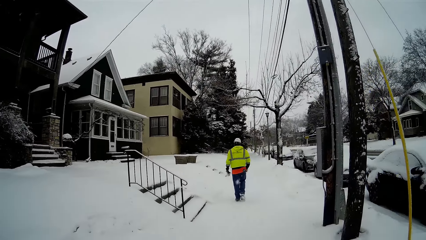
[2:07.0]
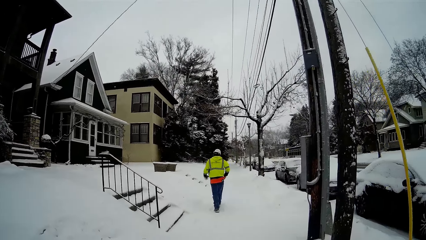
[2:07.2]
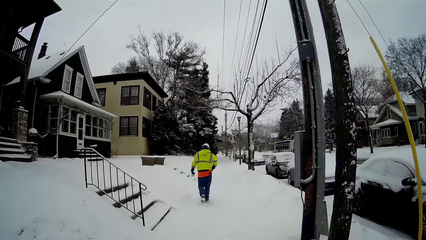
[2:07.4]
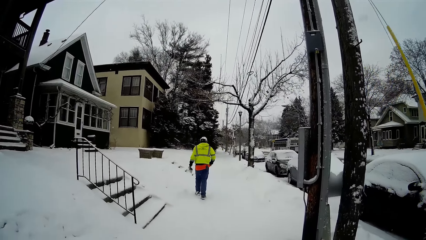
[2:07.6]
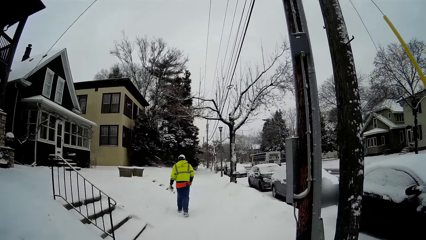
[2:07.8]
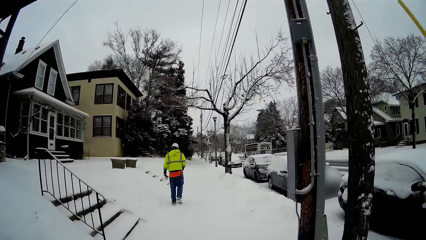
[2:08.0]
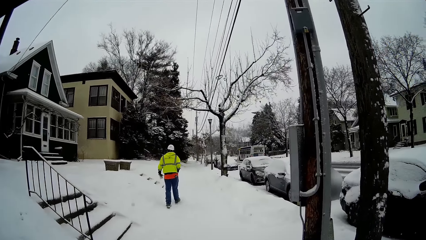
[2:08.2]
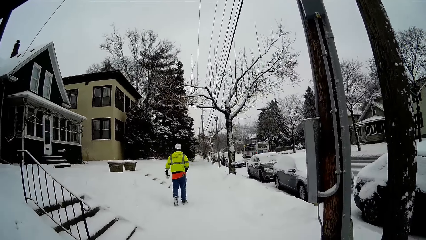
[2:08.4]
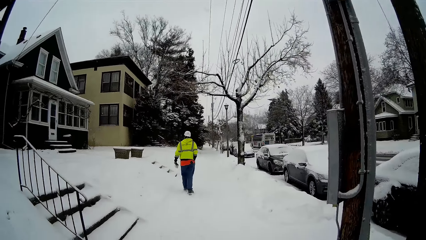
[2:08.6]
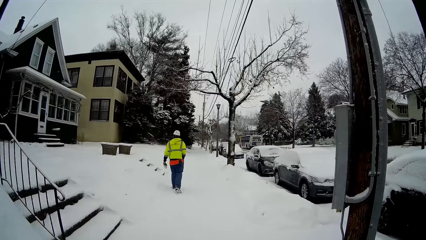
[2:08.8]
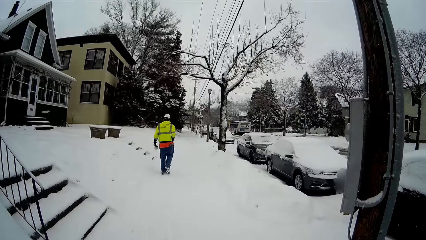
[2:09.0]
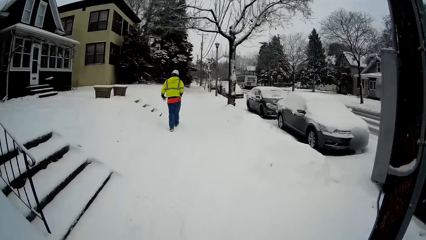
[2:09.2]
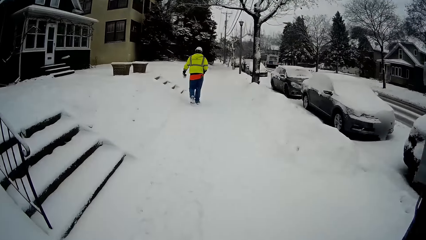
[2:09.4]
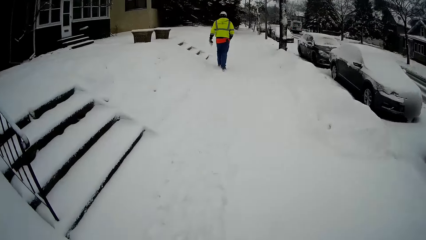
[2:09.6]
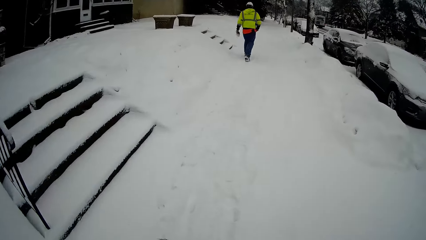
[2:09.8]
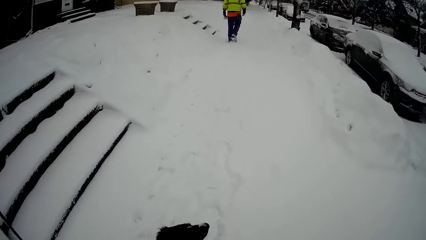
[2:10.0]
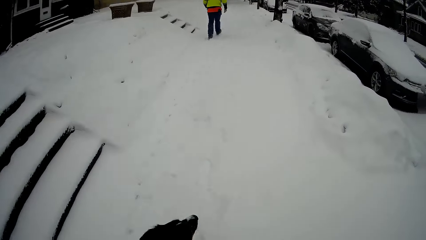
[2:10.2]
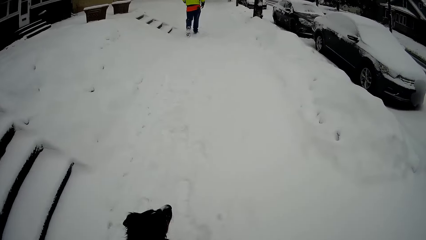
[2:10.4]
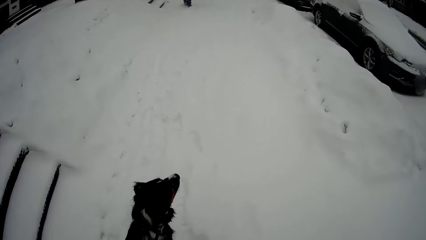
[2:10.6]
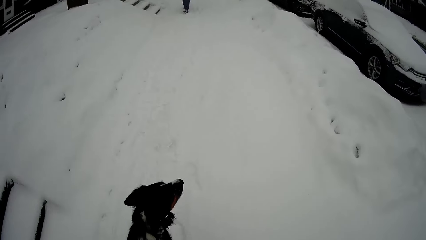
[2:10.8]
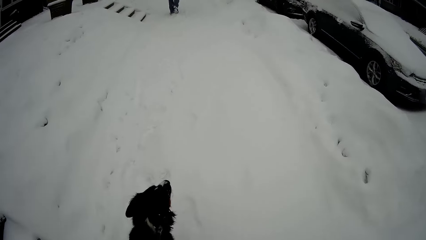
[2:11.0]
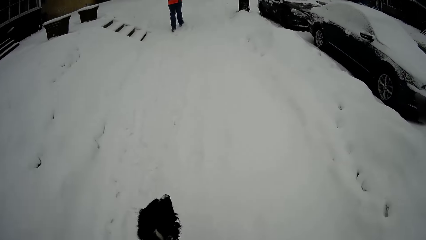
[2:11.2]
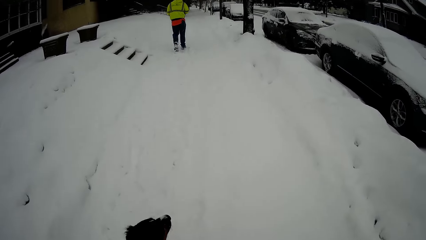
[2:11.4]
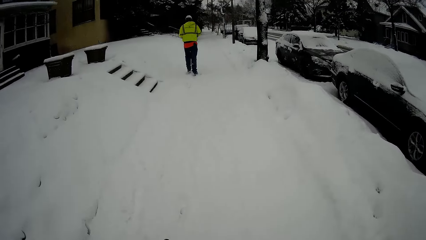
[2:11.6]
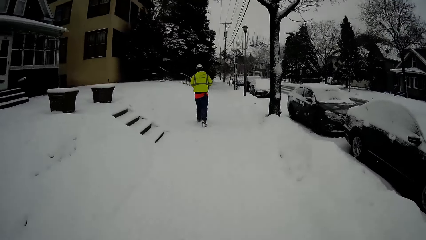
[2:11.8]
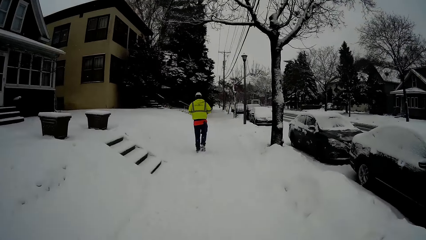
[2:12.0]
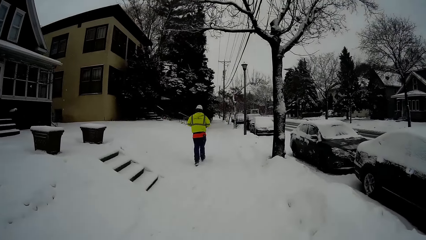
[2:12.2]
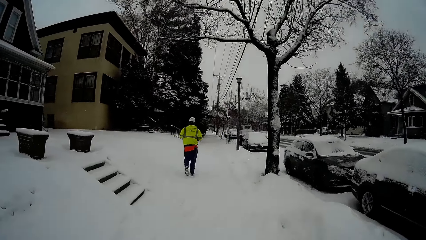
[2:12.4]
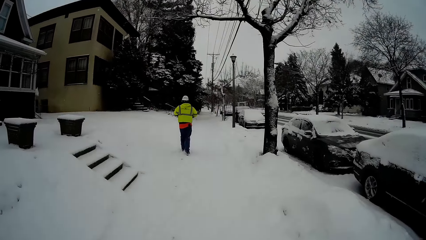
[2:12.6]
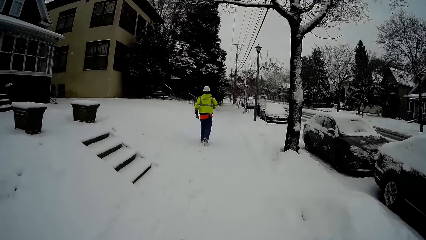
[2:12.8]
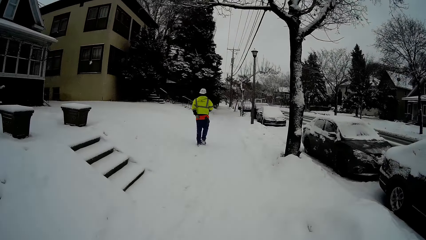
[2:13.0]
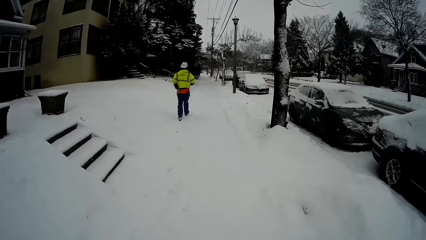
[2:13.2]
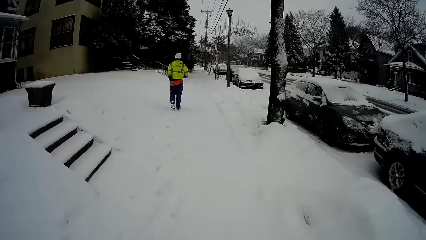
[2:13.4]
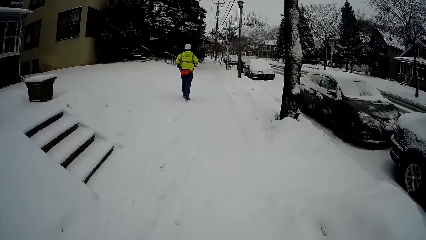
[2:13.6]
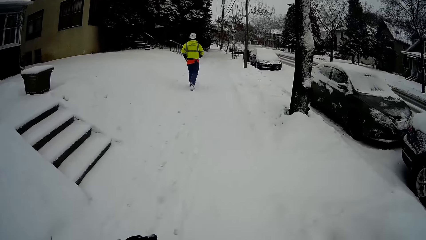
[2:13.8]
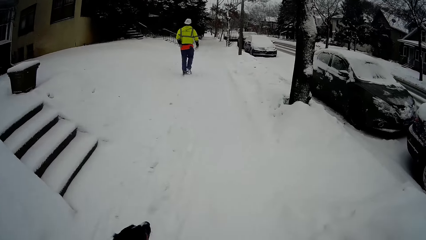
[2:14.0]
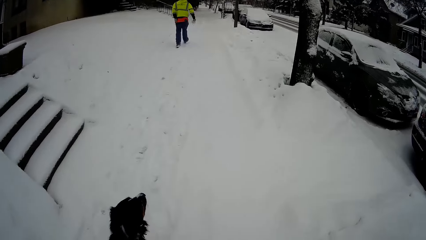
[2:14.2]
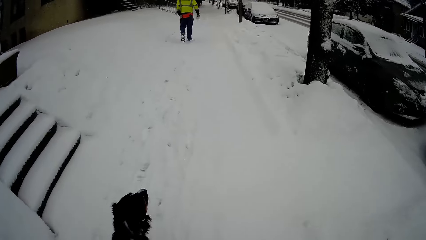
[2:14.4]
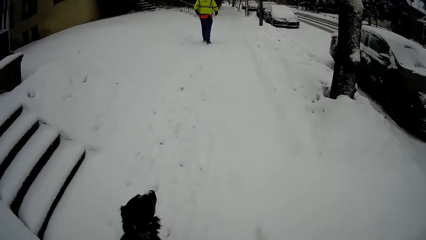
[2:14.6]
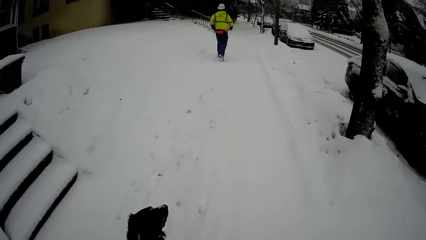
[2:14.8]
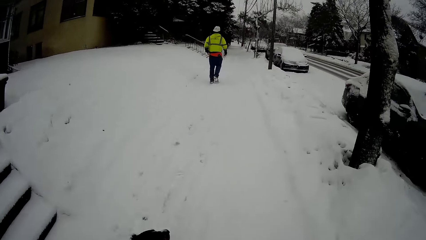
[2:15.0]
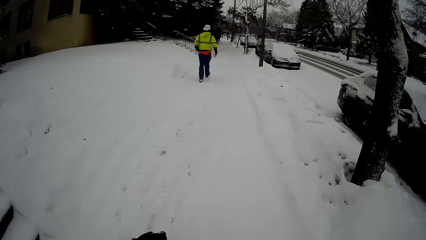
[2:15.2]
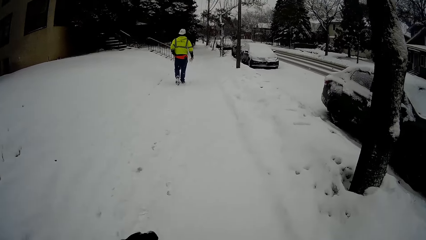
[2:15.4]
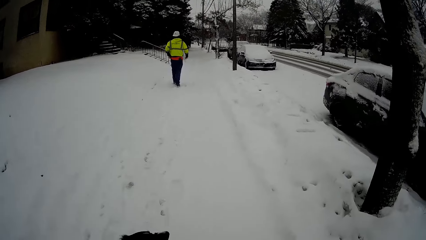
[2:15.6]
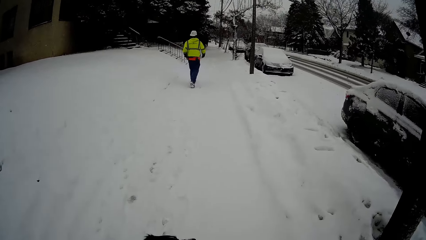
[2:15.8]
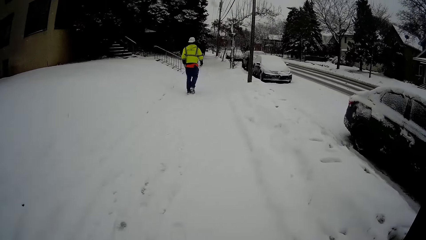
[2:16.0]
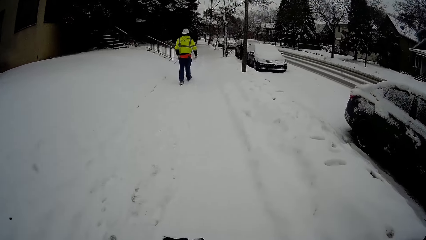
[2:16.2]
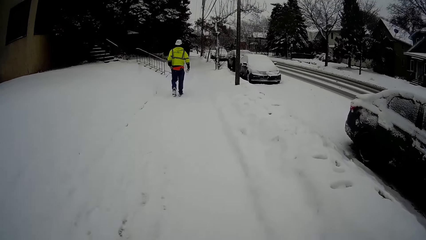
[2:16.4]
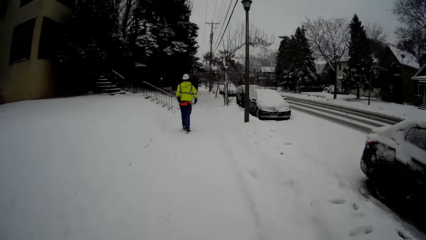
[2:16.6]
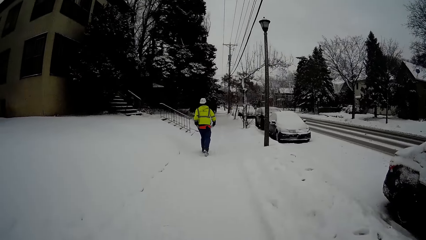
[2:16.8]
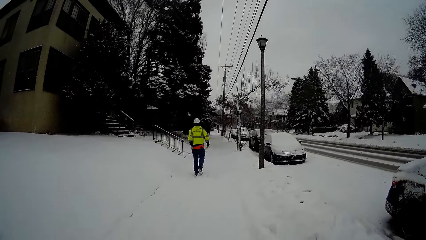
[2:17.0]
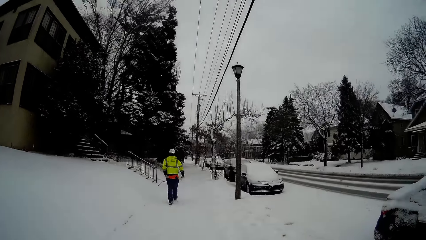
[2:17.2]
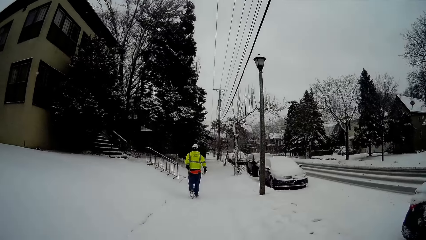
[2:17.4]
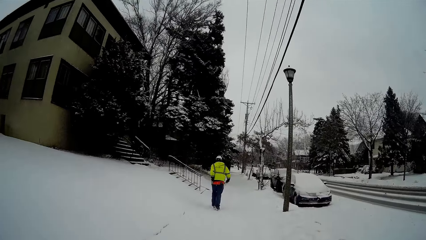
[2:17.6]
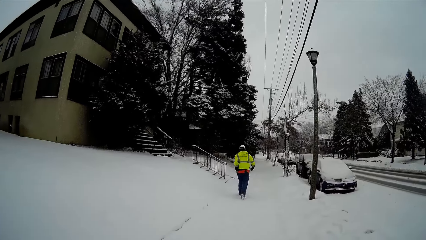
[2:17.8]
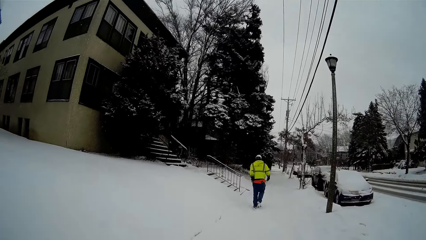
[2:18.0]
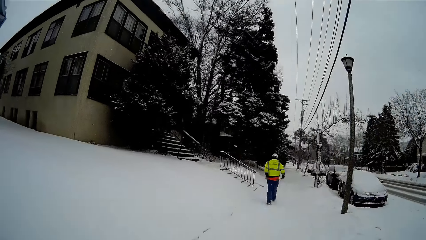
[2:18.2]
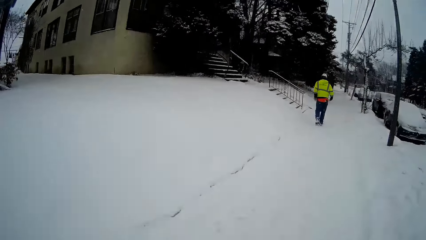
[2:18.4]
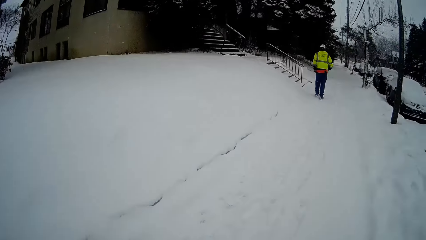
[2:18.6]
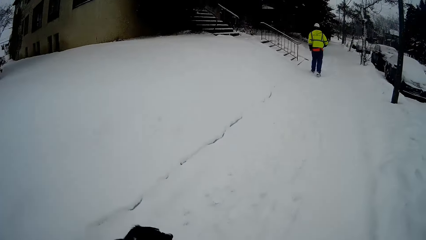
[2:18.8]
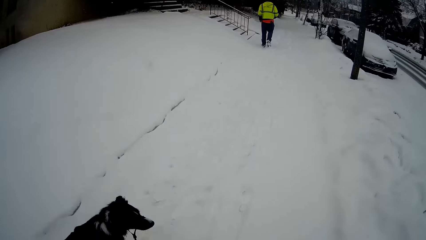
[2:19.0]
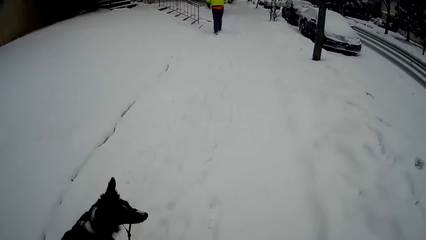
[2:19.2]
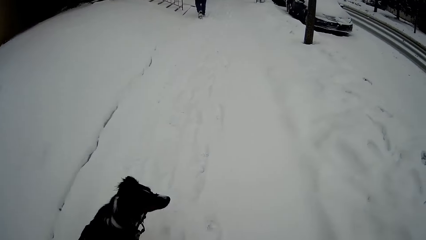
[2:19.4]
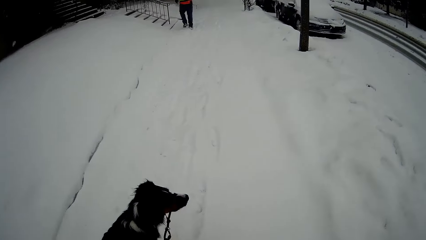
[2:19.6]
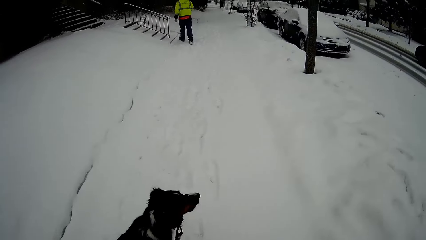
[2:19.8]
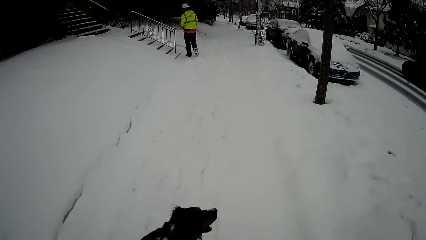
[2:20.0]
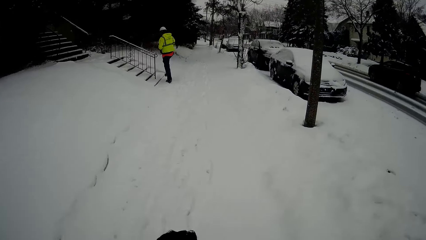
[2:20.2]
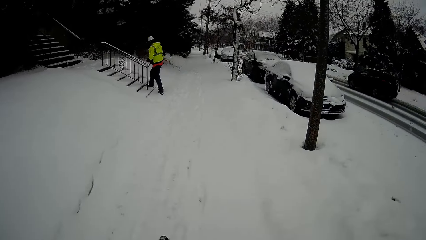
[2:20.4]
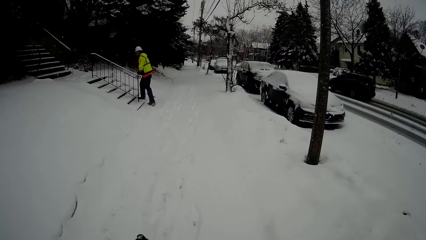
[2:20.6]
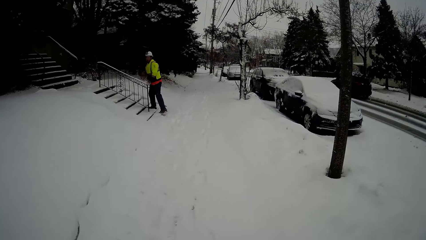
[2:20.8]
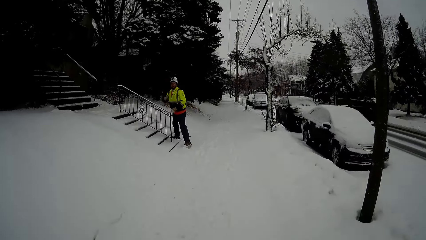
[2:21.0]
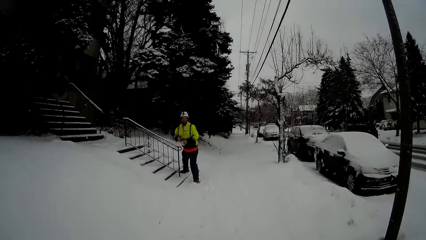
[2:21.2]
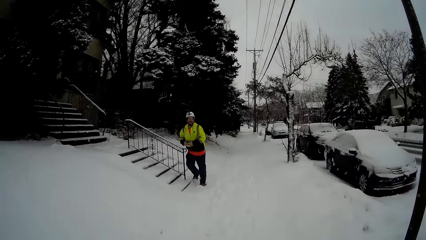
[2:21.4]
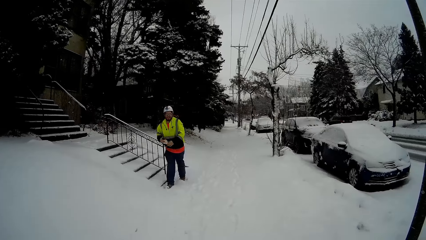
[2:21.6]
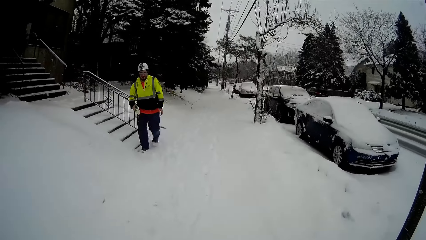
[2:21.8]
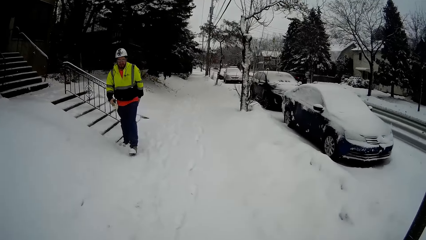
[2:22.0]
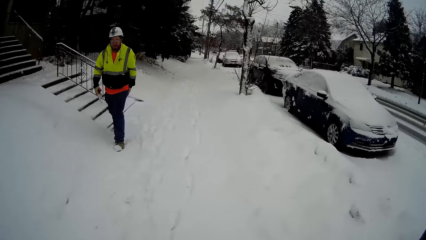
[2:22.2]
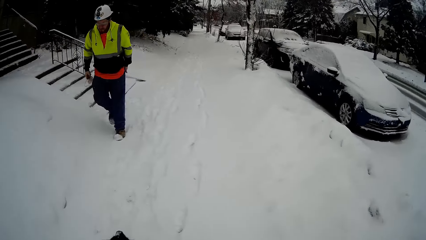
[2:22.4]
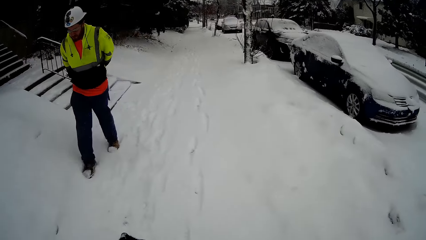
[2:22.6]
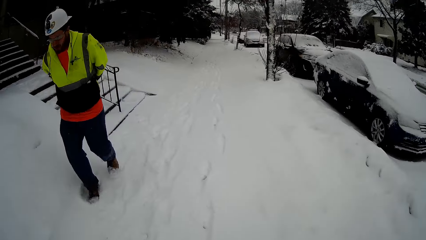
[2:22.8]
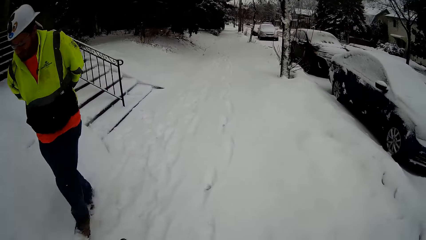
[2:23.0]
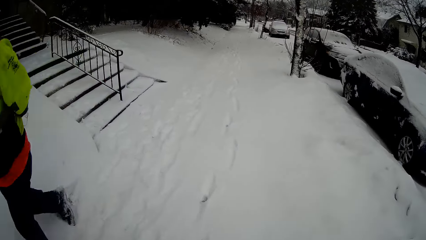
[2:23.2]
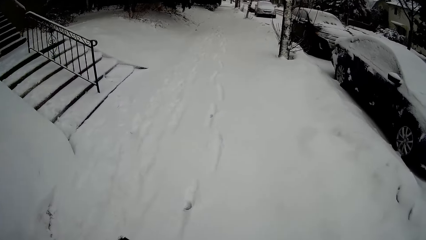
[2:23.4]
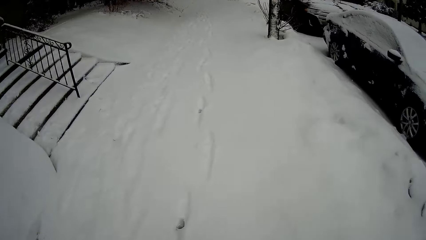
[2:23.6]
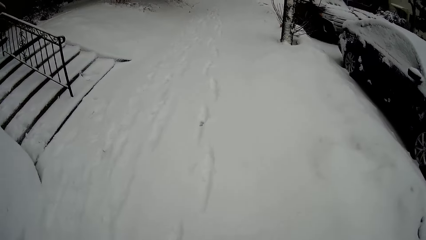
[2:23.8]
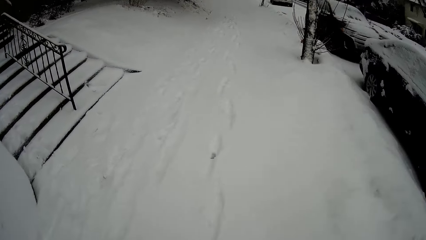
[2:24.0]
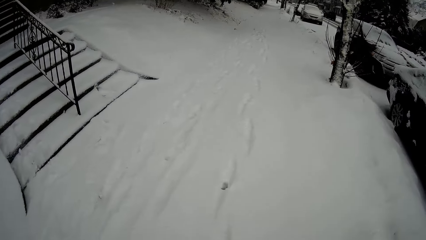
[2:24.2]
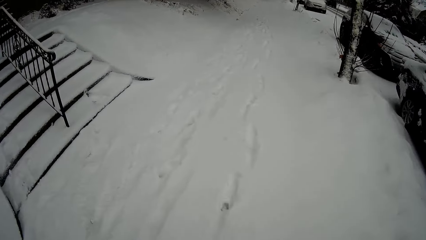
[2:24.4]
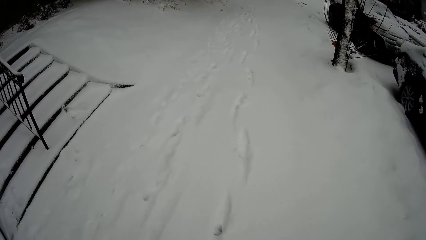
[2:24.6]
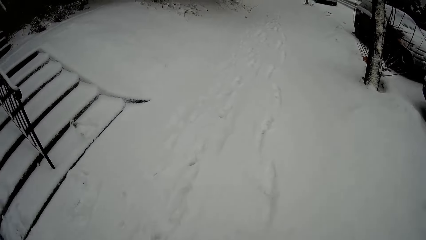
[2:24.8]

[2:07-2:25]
The man turns around, walks past the camera wearer and touches his left jeans pocket with his left hand.
